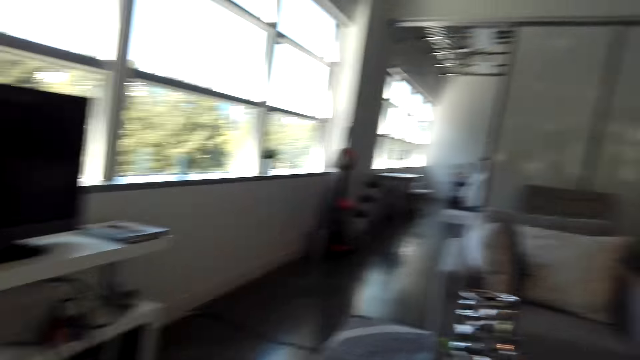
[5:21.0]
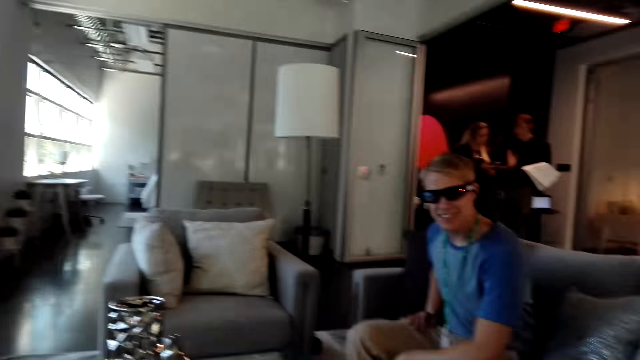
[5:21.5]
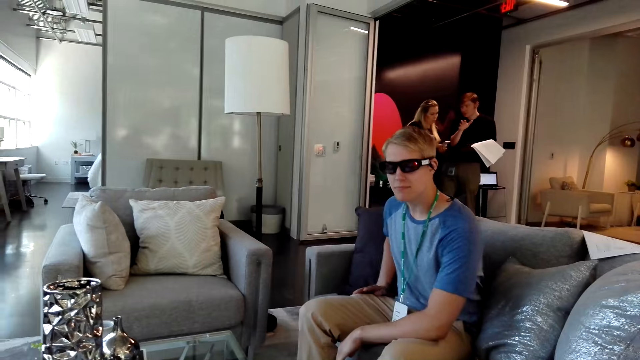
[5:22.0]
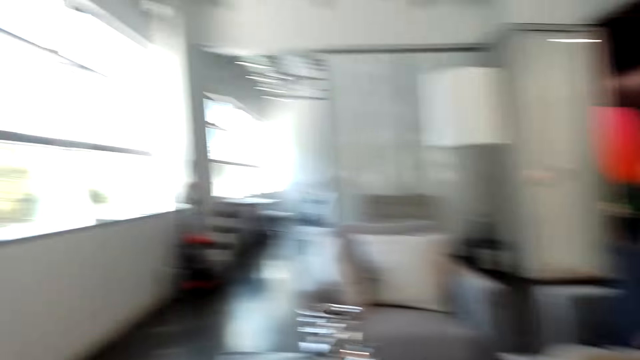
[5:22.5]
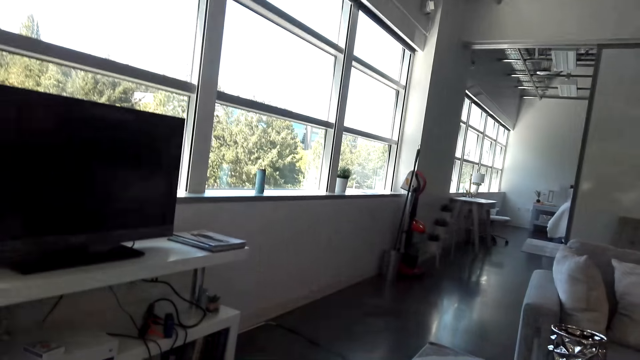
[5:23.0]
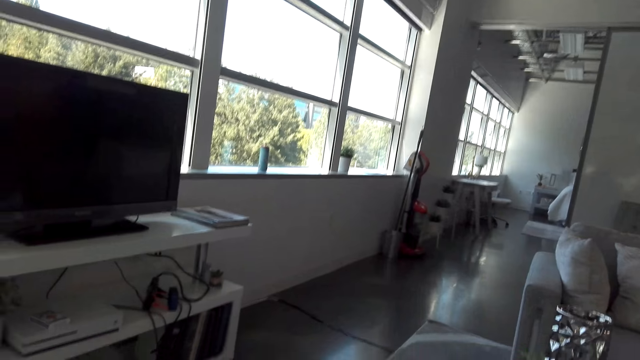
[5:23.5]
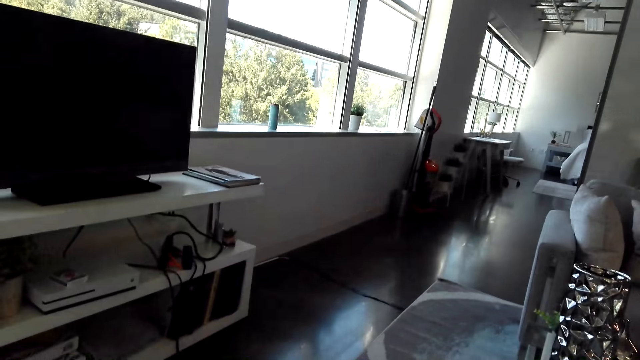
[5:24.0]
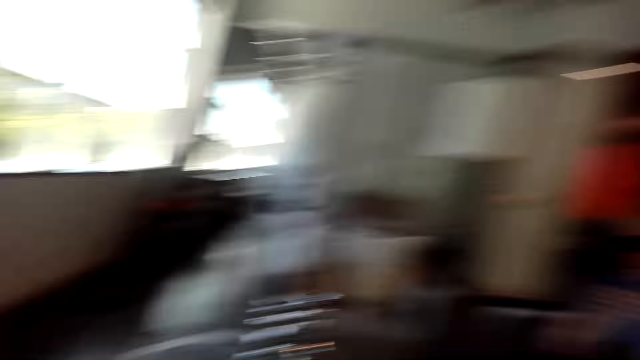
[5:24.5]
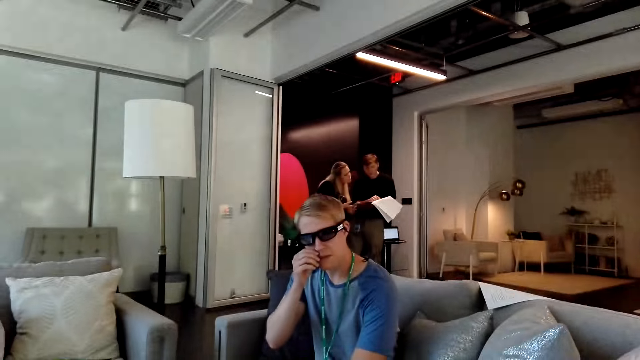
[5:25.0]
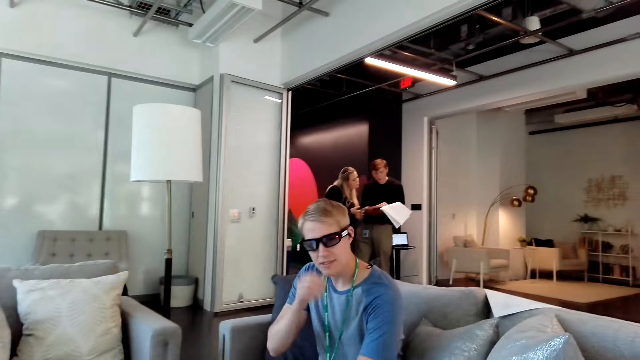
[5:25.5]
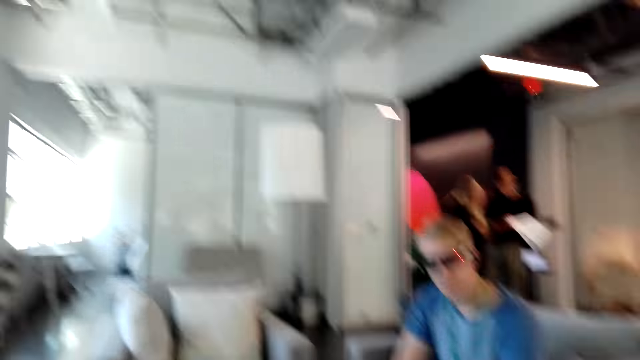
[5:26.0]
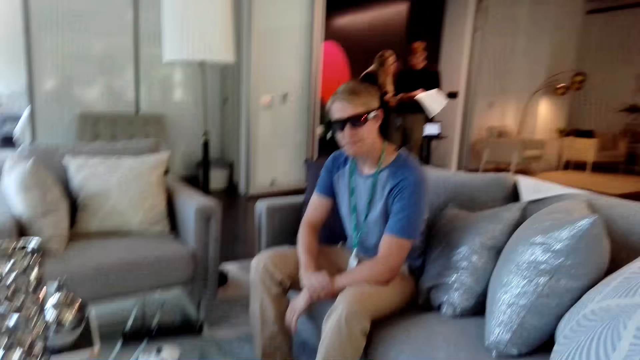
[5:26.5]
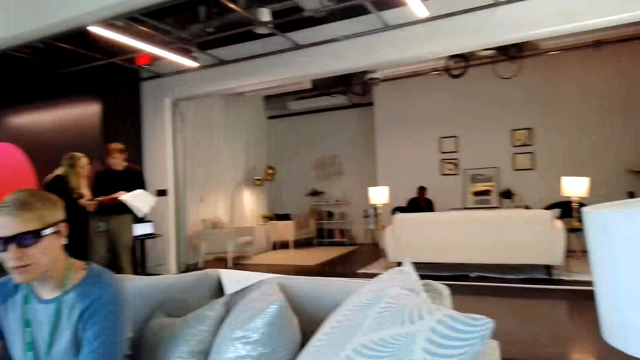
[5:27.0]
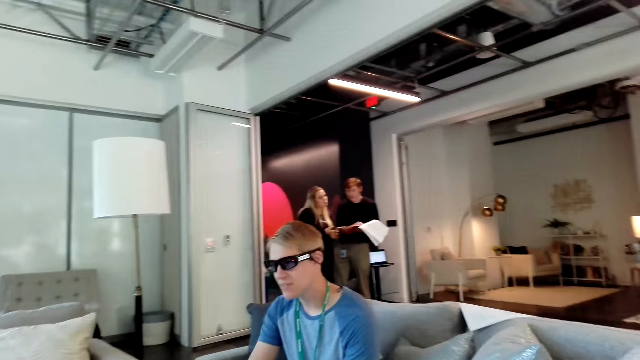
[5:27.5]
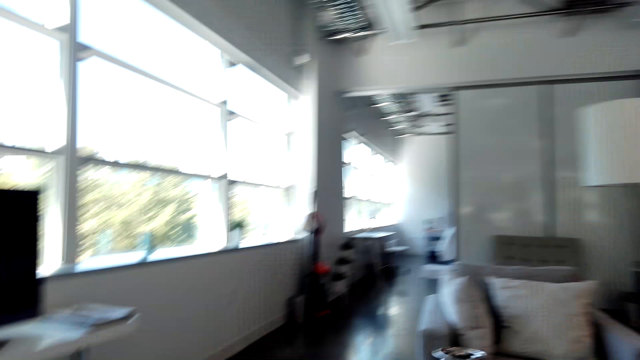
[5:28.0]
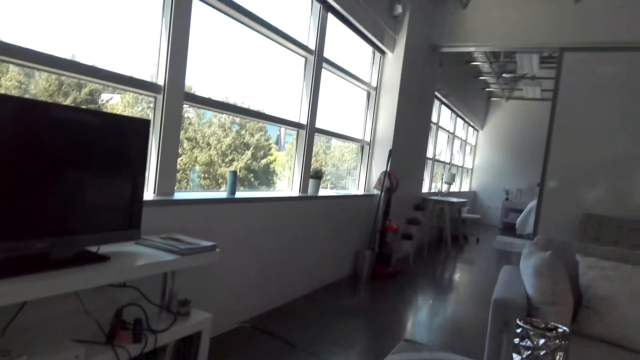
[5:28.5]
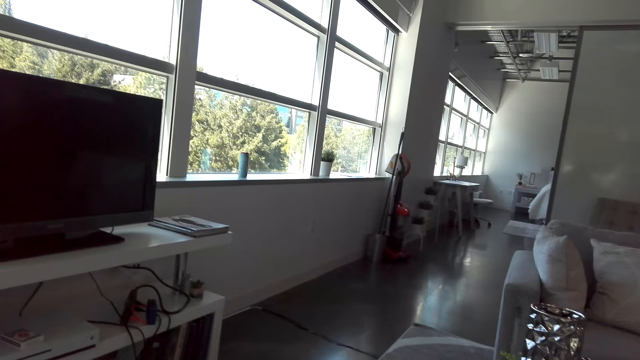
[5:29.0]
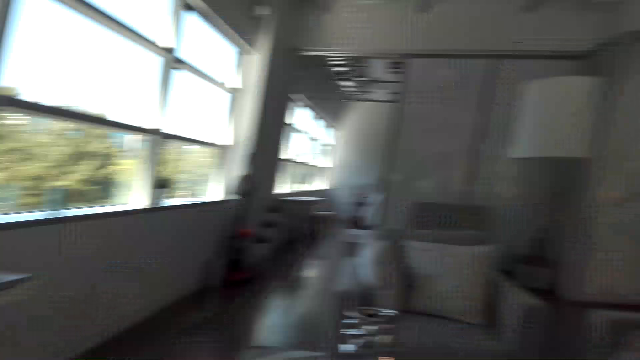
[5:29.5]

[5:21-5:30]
The man nods his head. The camera wearer looks around the room. The man touches his mouth. The man touches his nose. The camera wearer looks around the room.

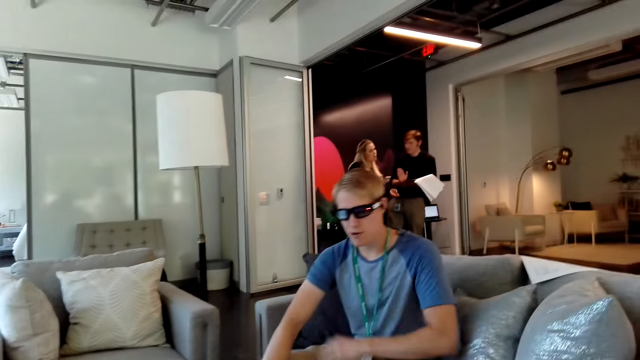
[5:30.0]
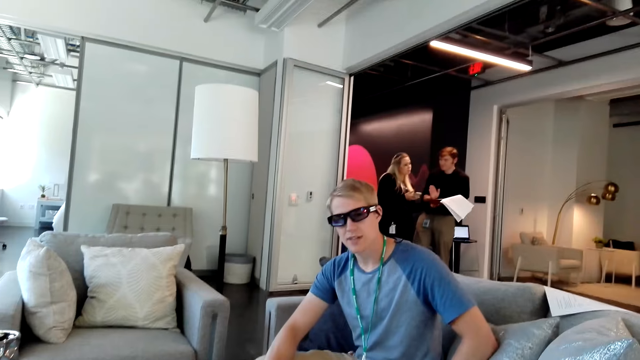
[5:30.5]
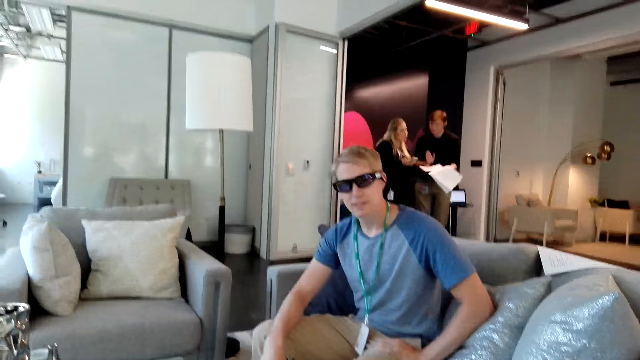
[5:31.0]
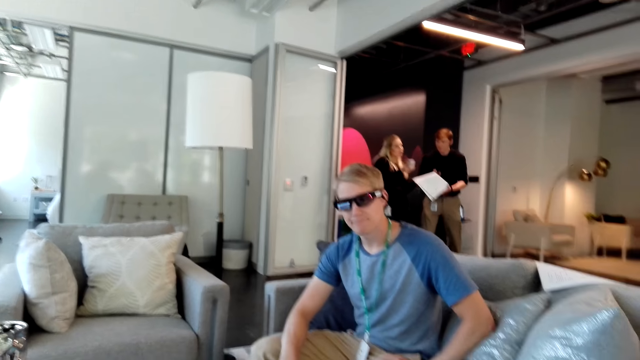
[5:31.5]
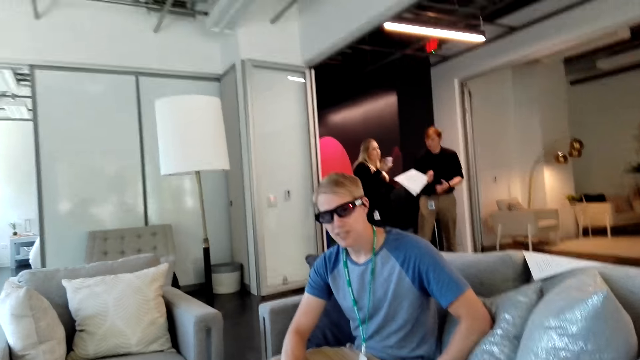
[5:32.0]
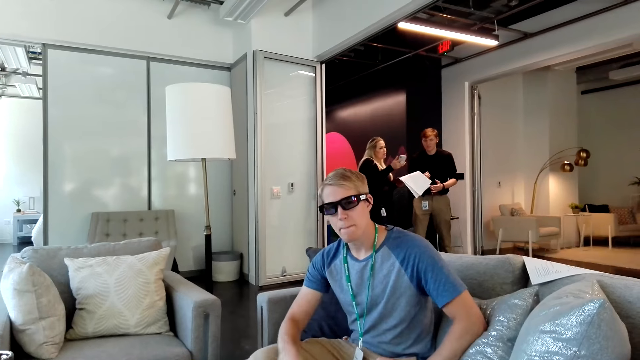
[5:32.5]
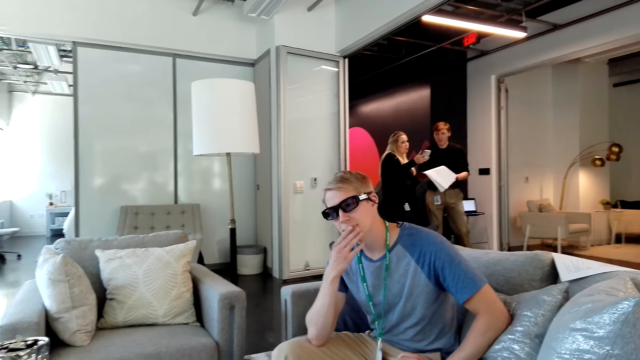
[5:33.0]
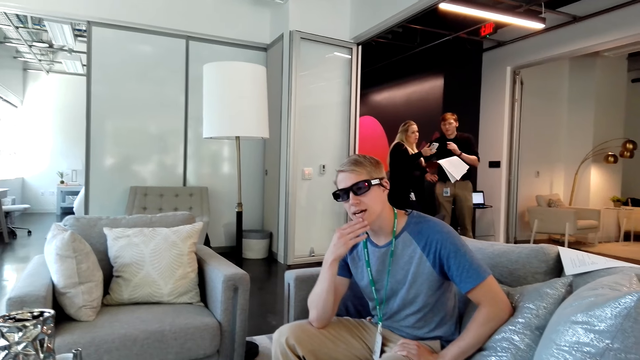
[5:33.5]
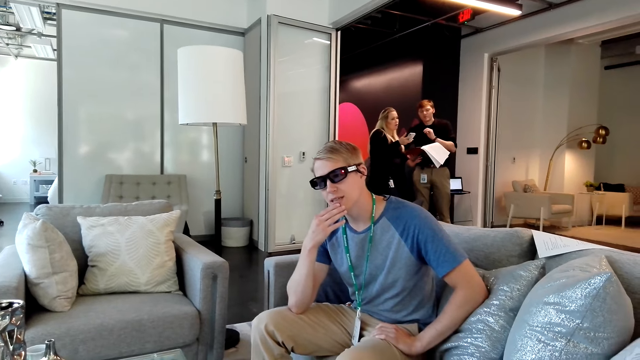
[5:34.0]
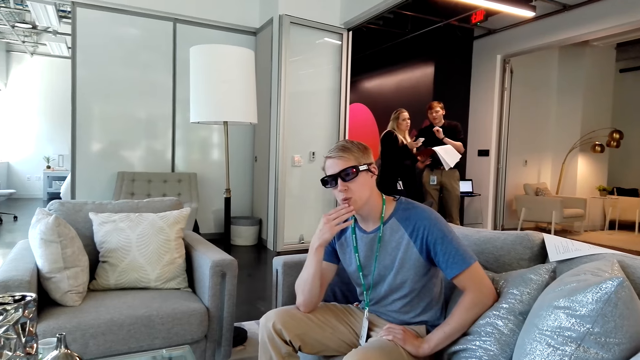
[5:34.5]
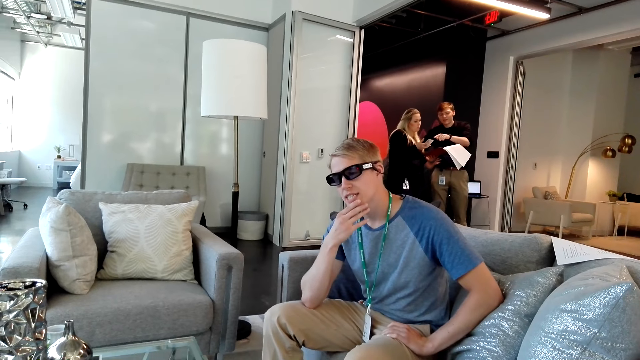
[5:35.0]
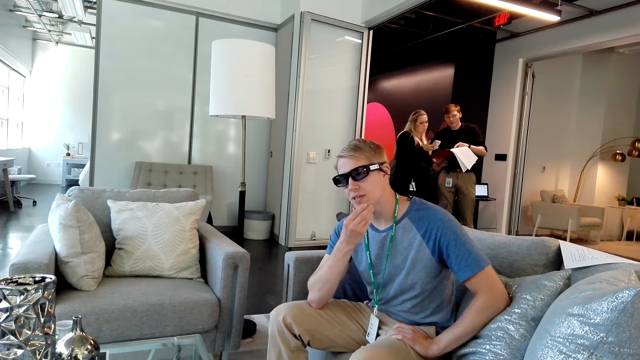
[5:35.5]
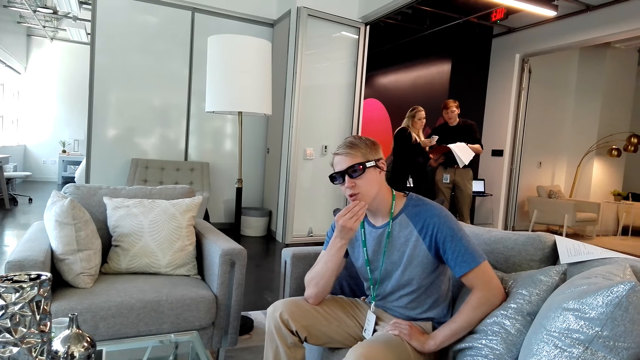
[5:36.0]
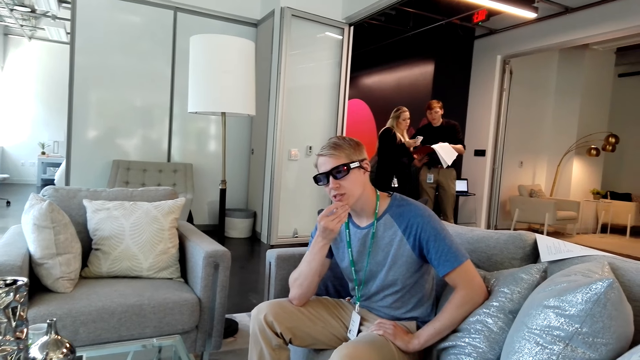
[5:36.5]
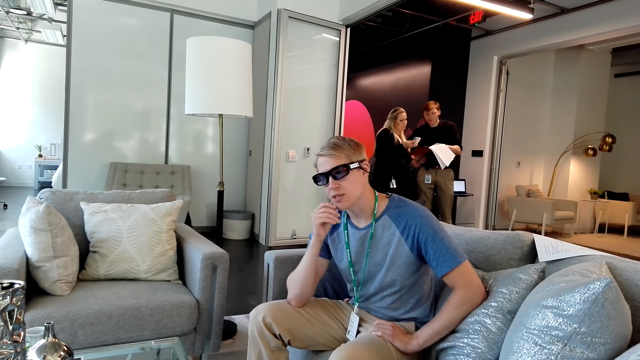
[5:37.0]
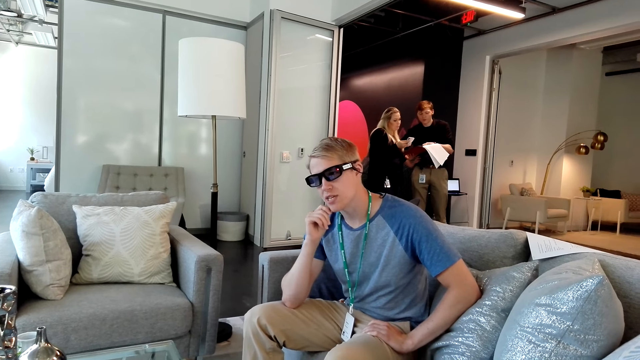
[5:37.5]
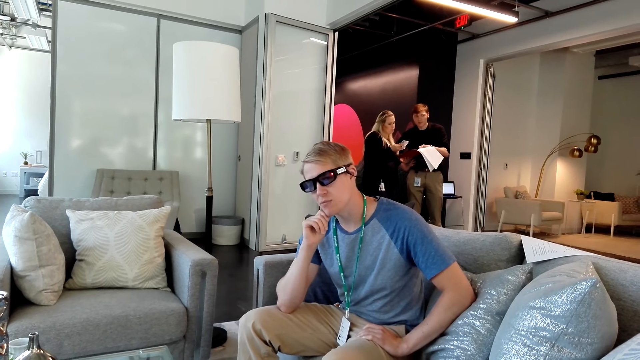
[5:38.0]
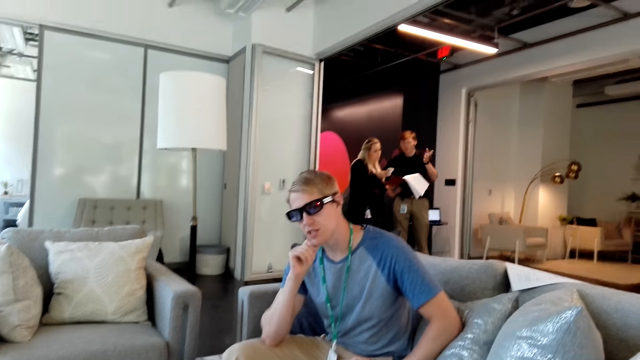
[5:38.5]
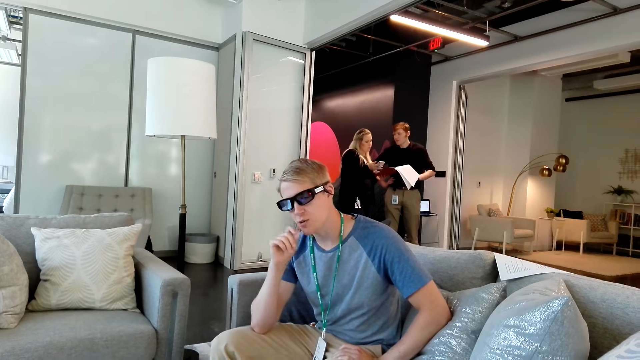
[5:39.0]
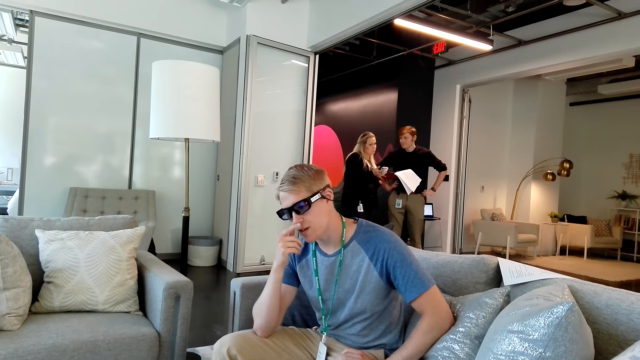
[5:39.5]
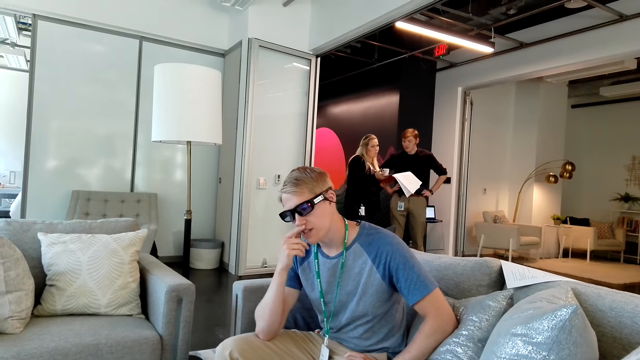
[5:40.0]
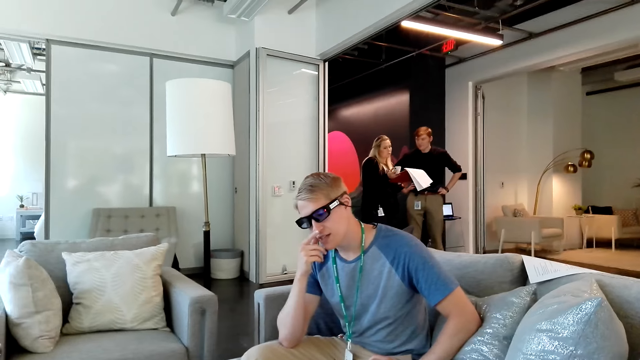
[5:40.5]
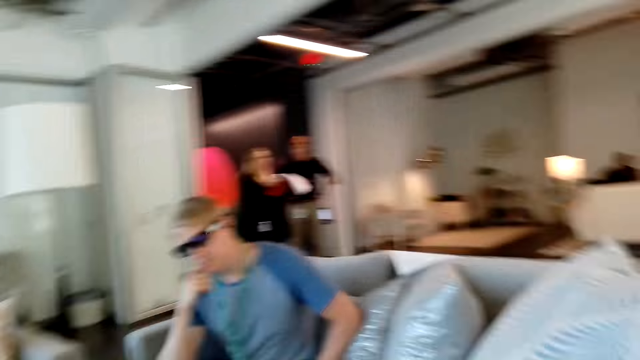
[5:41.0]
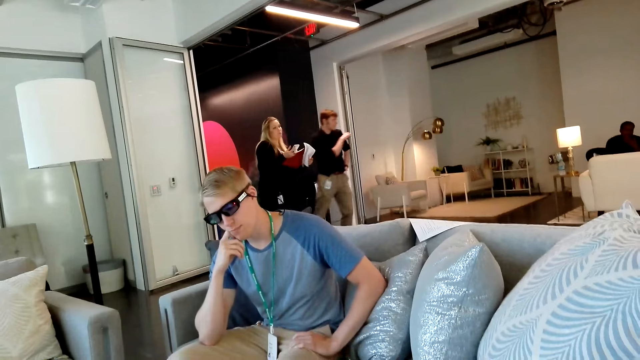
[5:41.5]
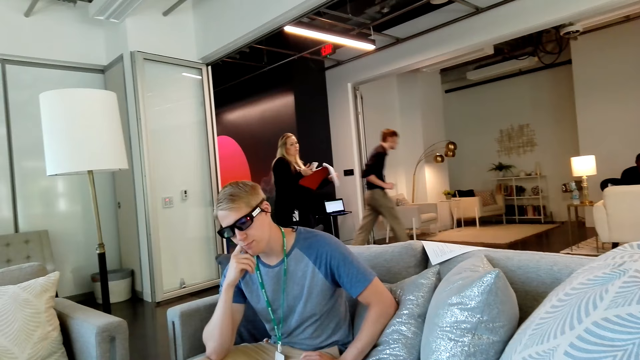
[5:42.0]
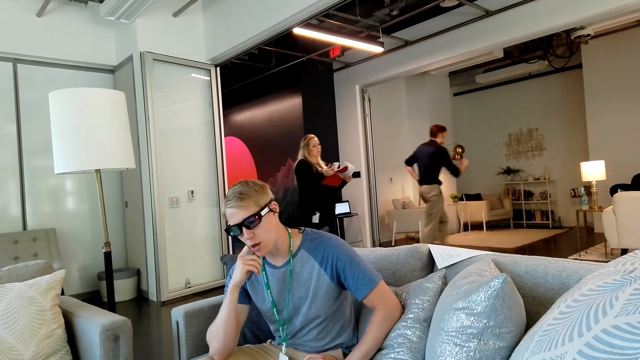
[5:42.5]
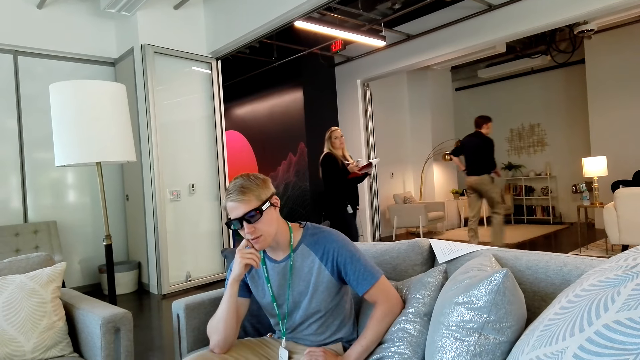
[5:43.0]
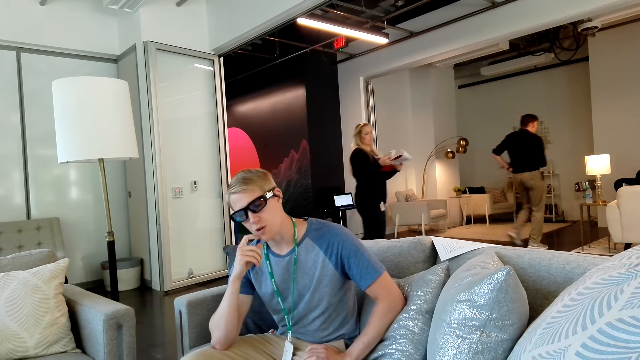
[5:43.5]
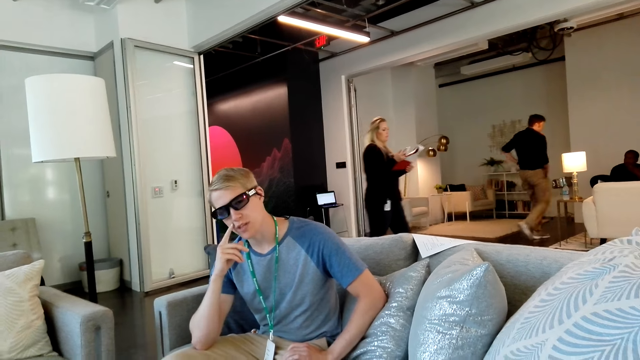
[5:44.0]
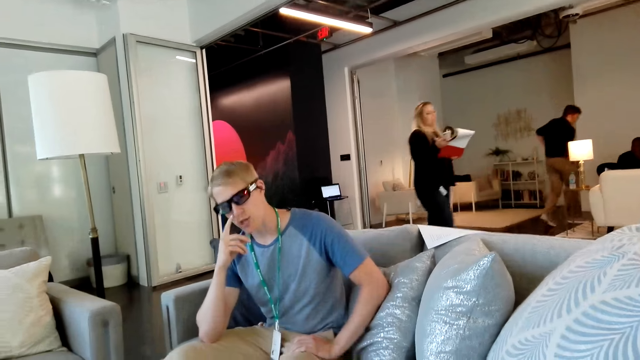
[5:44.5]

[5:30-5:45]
The man touches his right hand and looks at the camera wearer. The camera wearer talks to the man. The man touches his mouth. The man touches his chin, moves his right hand on the chin, touches his mouth, and places his right index finger on his right cheek. The camera wearer talks to the man. The man touches his nose.
